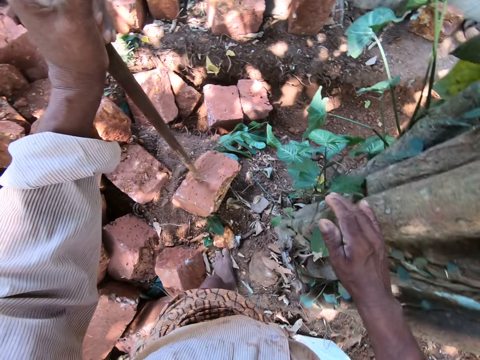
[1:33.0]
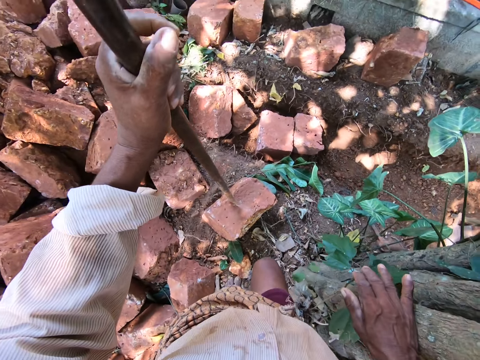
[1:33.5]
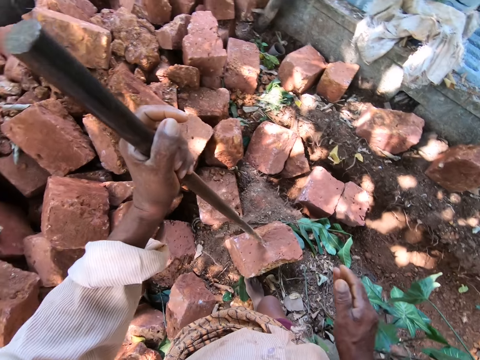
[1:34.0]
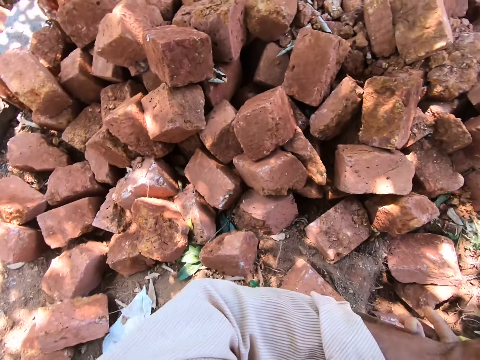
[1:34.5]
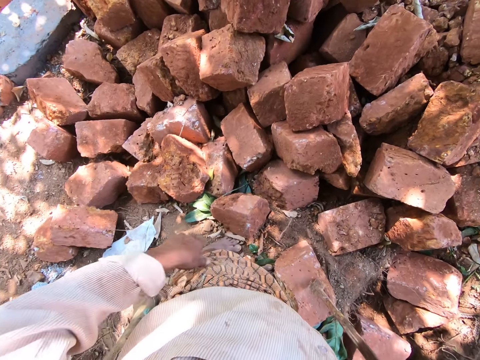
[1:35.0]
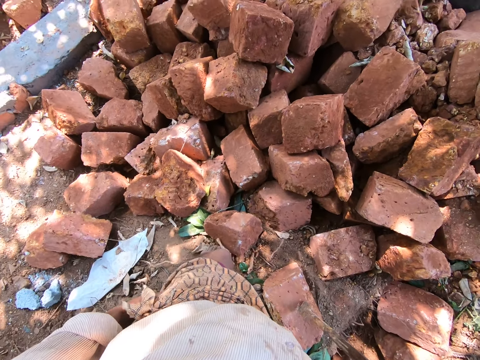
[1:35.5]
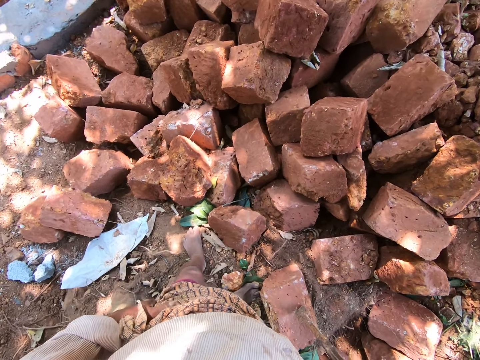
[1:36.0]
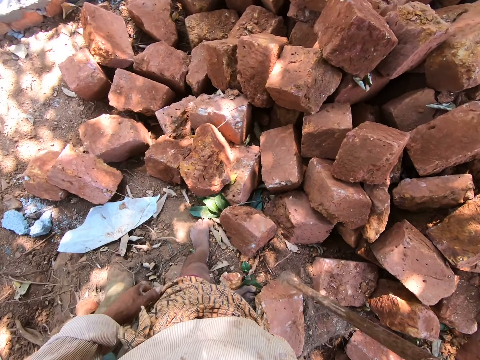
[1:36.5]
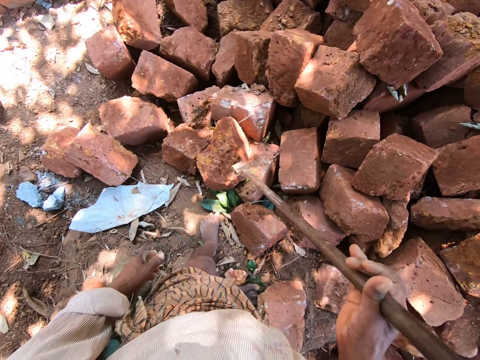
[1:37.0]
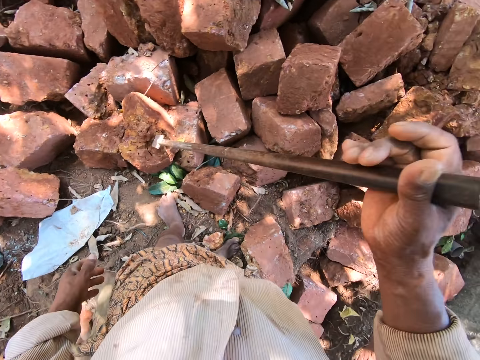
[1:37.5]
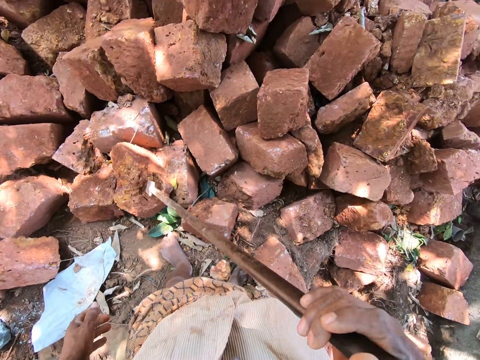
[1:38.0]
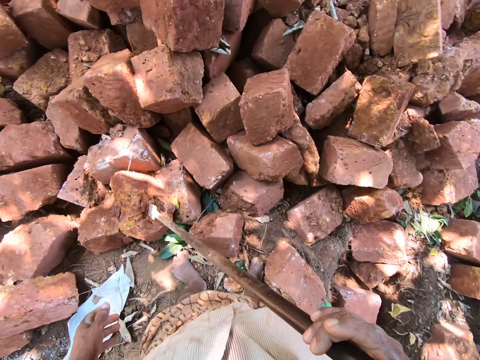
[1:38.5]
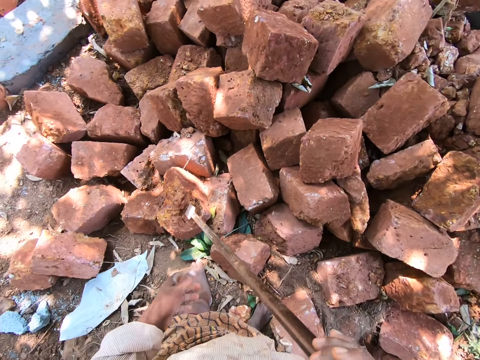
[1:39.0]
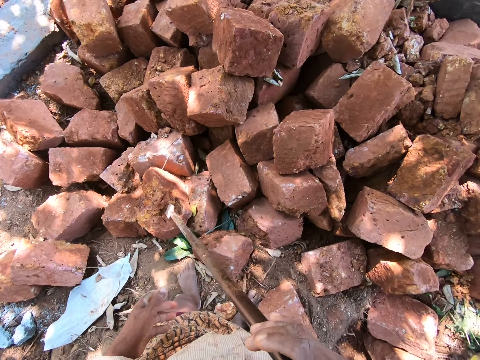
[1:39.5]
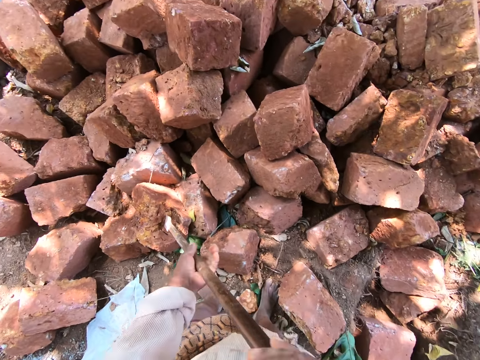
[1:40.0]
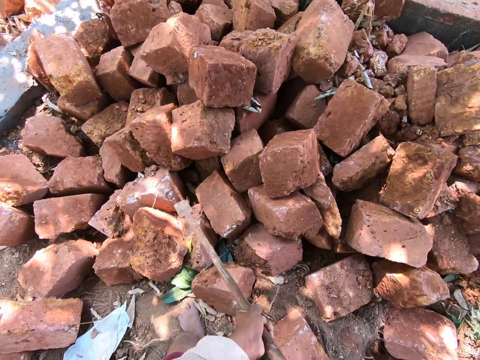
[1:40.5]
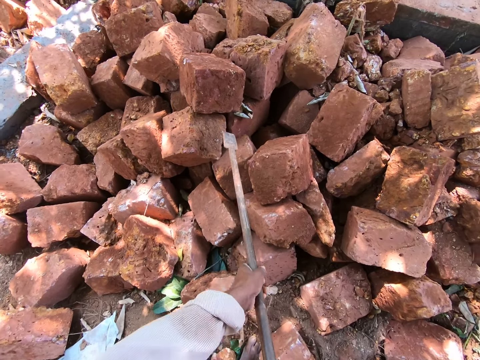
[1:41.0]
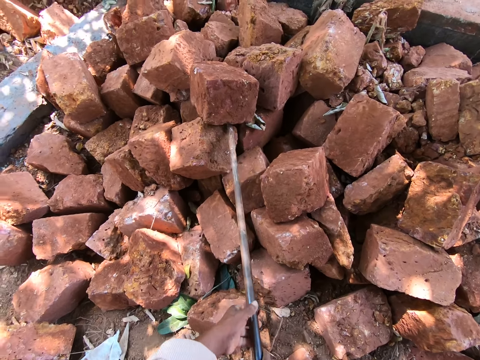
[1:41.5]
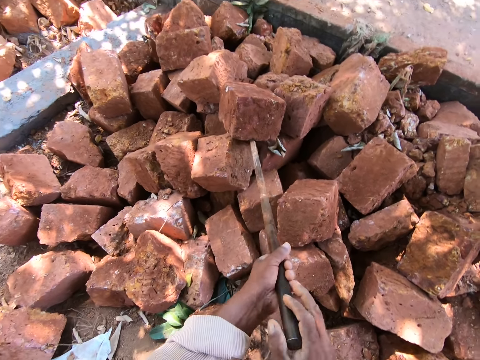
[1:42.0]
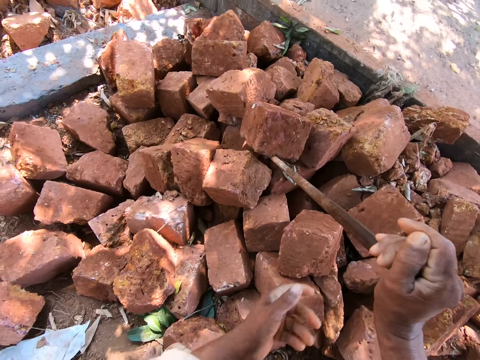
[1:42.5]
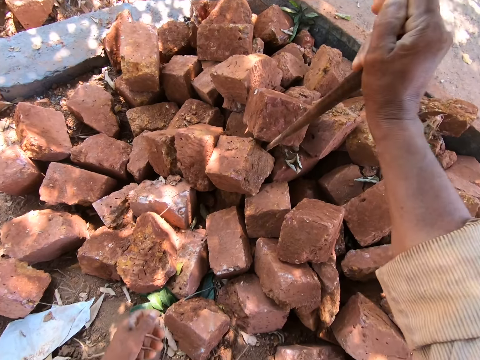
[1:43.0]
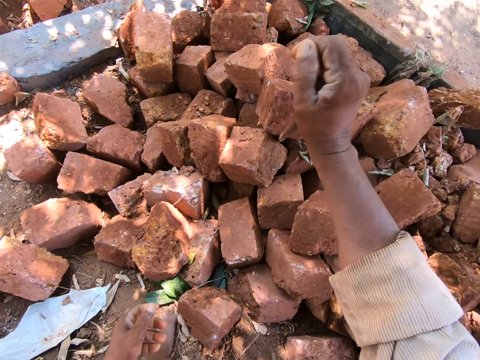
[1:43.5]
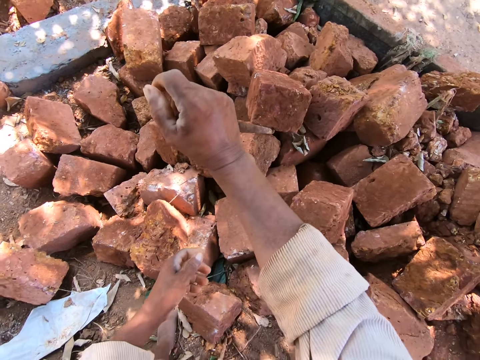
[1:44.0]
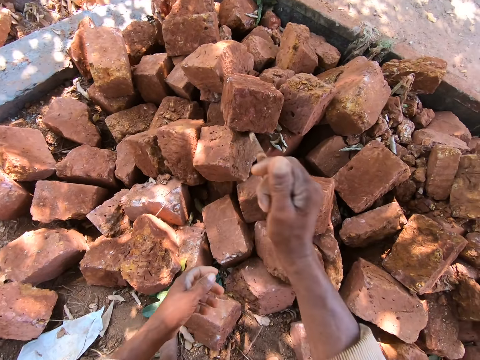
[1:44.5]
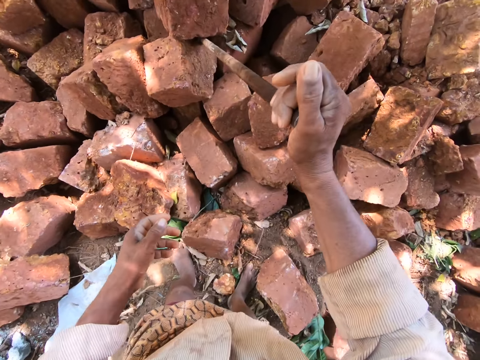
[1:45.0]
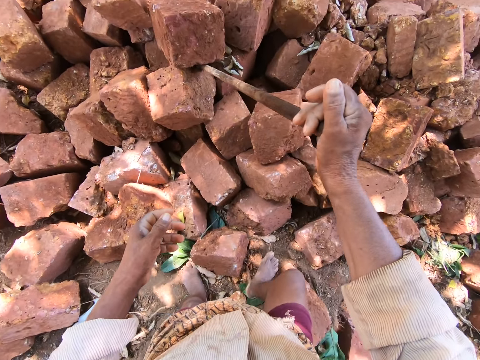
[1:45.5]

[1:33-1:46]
The camera wearer holds the tree with the right hand. He turns around. He walks around. He moves the rod or steel bar from his left hand to his right hand. He looks around. He lifts the steel bar with the right hand. He places the rod on a rock with his right hand. He looks around. He lifts the steel bar with both hands. He moves some rocks on the ground with the rod in his hands.

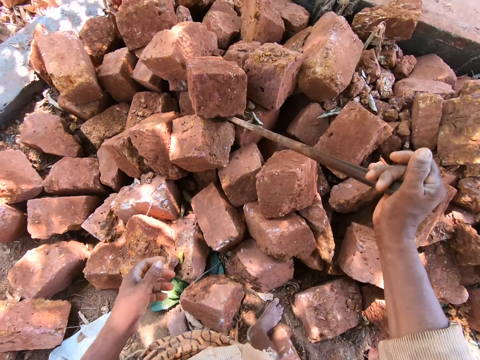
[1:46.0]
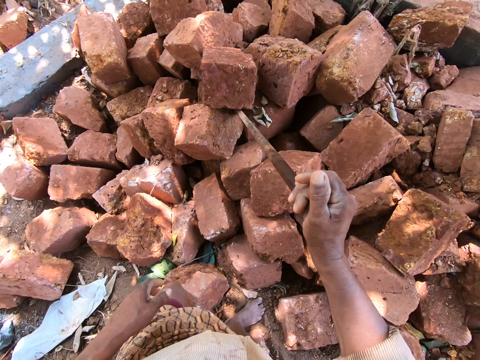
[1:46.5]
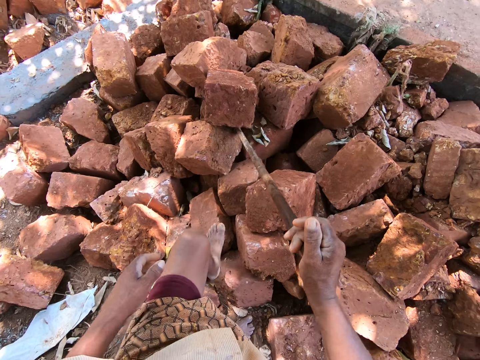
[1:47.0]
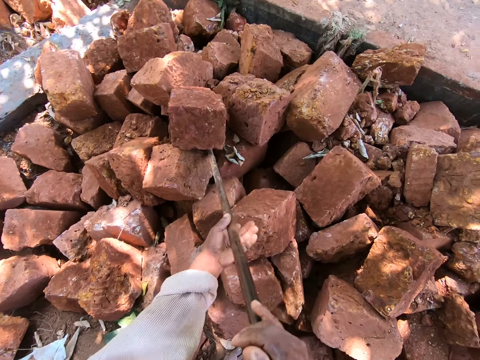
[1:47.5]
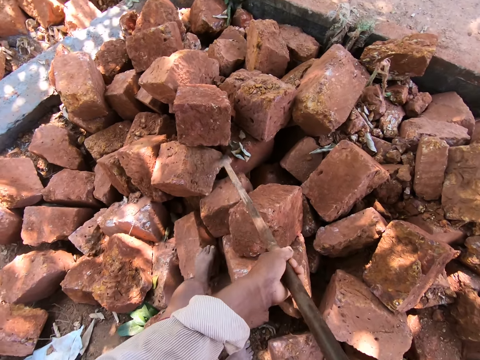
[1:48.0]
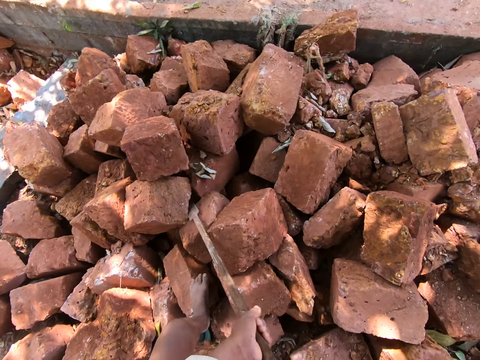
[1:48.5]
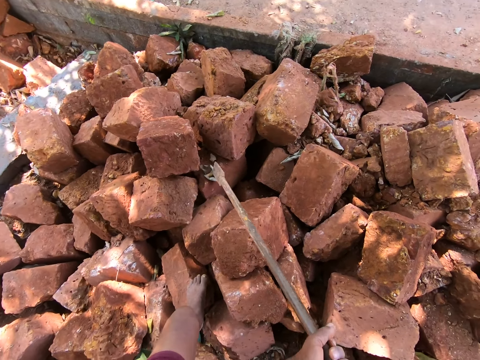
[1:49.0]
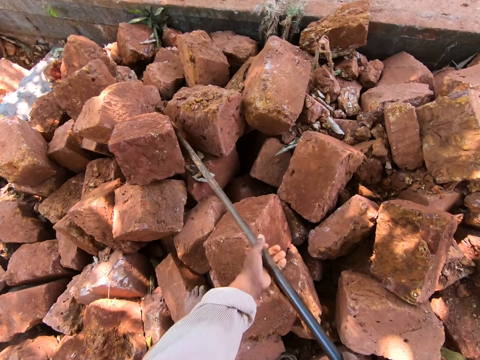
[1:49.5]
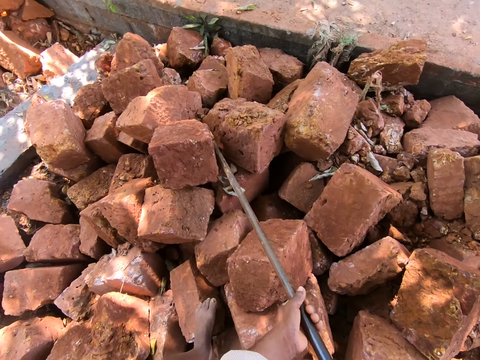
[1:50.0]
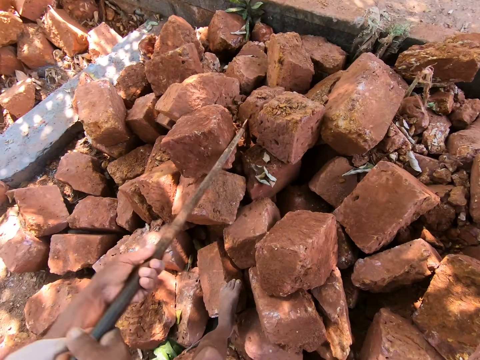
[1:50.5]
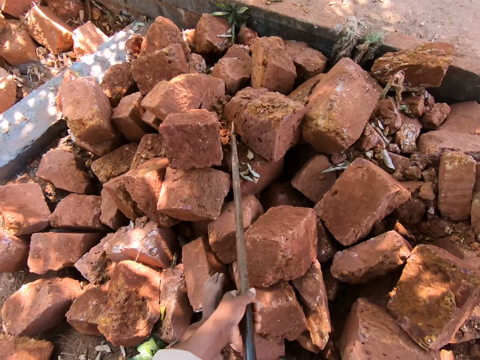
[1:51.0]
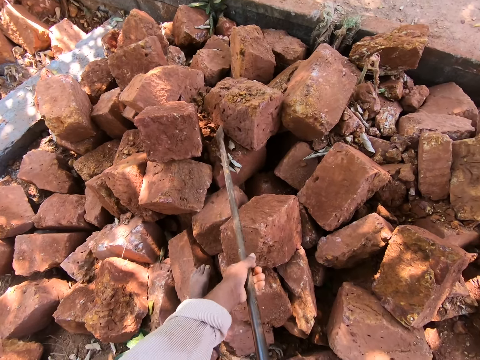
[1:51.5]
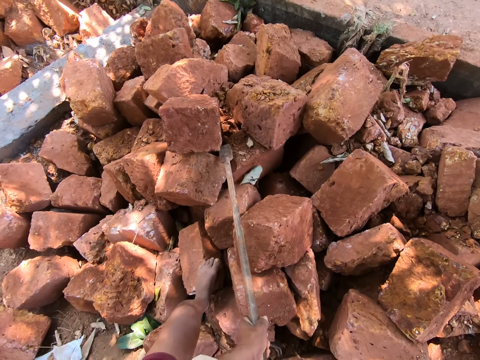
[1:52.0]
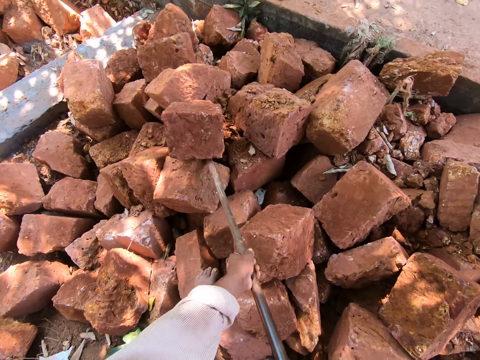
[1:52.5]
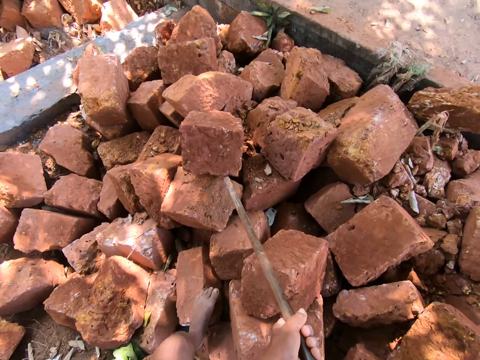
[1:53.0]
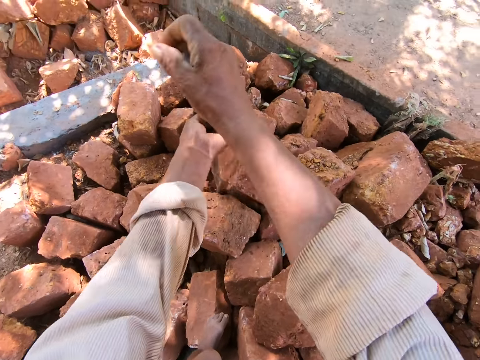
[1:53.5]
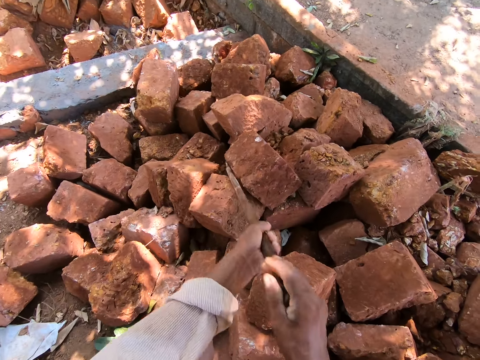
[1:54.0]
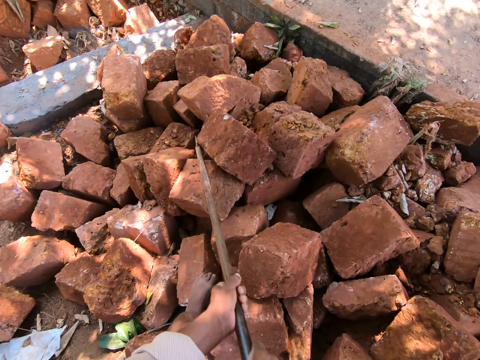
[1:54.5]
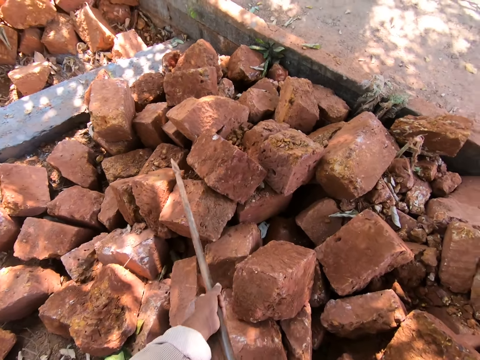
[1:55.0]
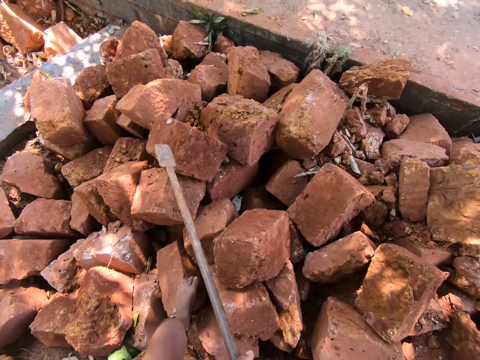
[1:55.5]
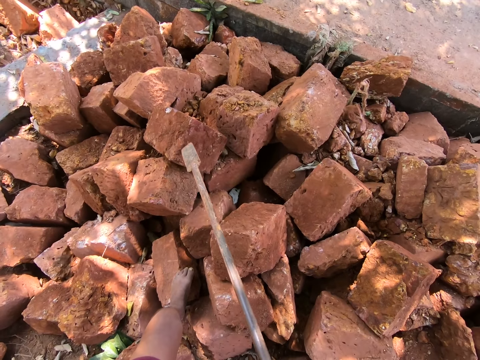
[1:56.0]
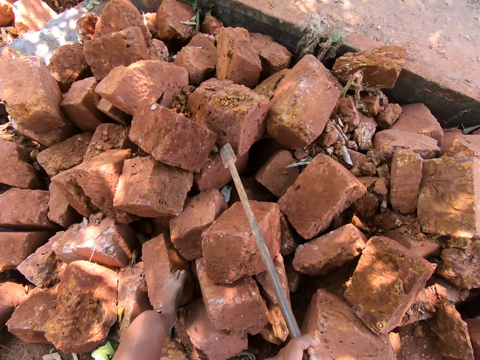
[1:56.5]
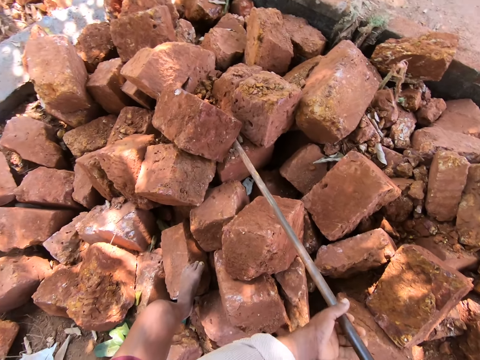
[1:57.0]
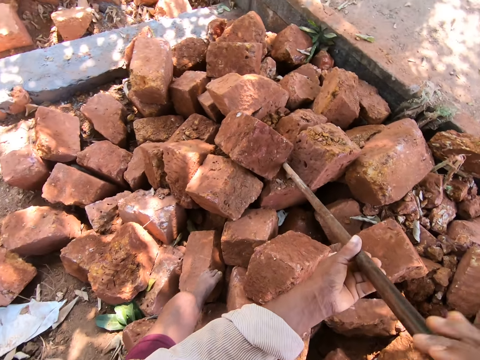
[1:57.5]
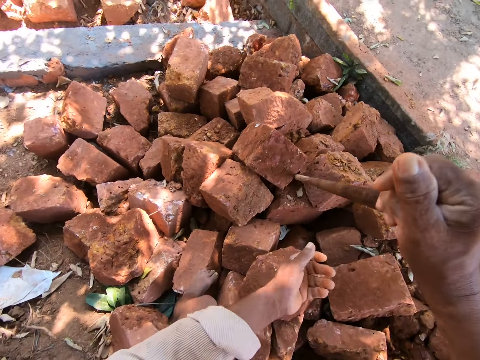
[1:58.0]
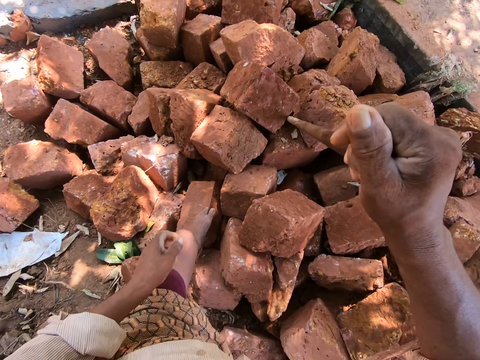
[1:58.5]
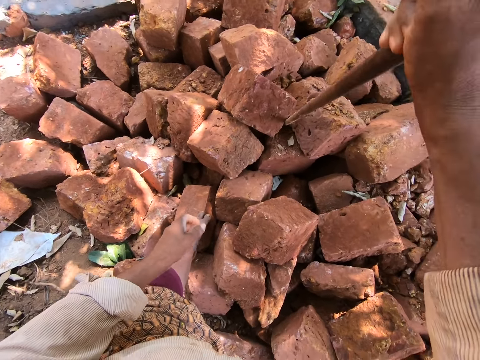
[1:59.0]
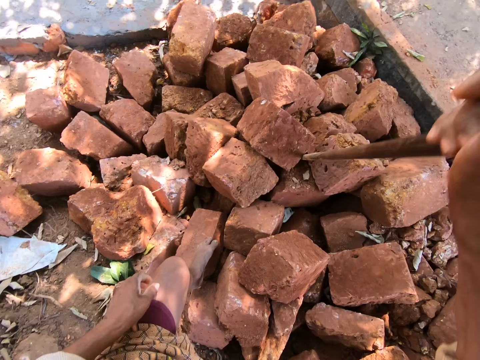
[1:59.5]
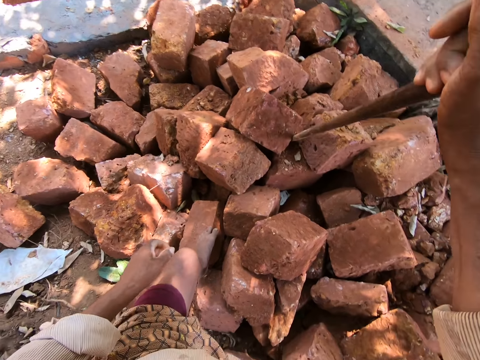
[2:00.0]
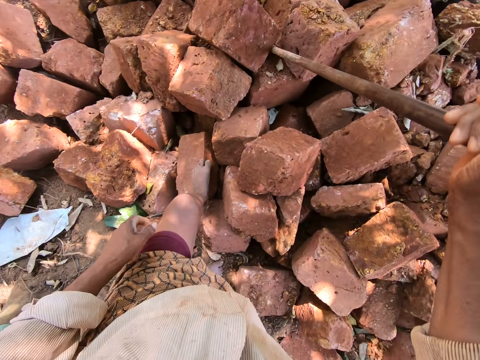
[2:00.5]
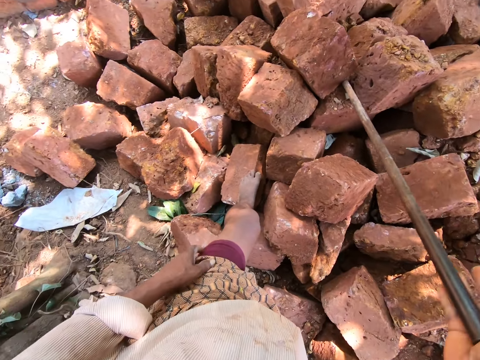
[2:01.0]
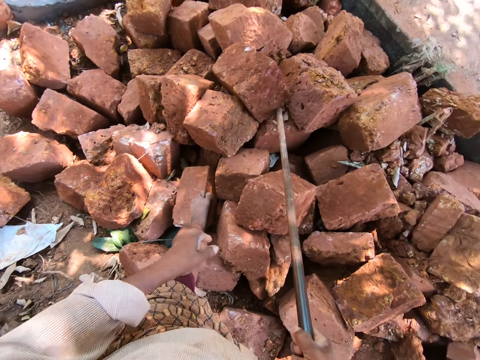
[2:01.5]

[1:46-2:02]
The camera wearer lifts the steel bar with both hands. They move a stone with the steel bar in hands. They lift the steel bar with both hands. They move the stone with the steel bar in hands. They drop the left hand. They move the stone with the steel bar in the right hand.
